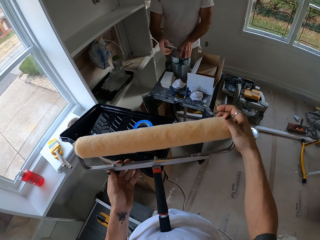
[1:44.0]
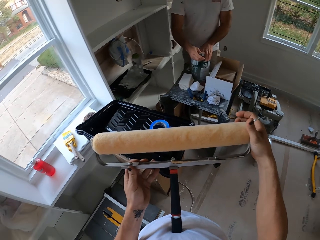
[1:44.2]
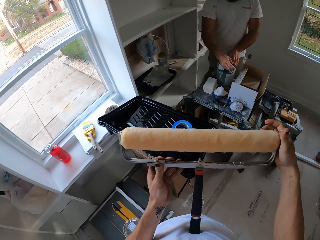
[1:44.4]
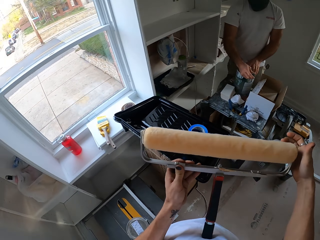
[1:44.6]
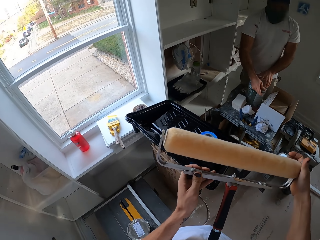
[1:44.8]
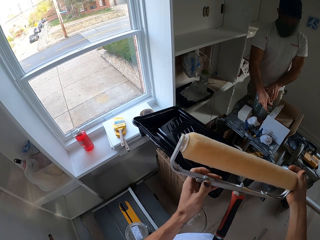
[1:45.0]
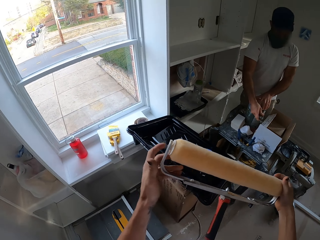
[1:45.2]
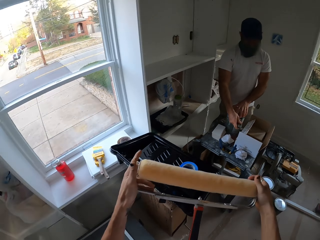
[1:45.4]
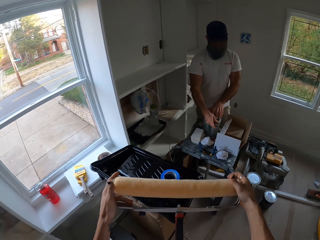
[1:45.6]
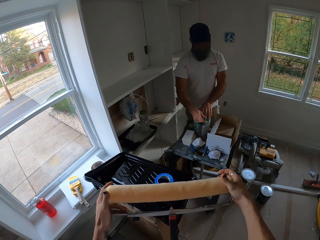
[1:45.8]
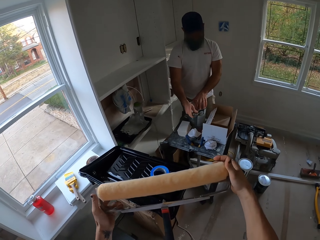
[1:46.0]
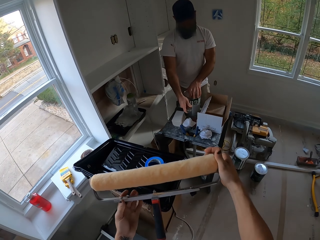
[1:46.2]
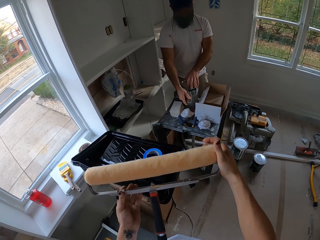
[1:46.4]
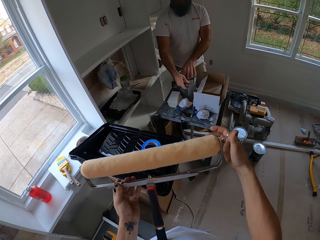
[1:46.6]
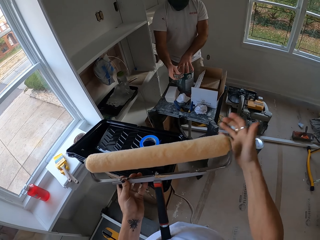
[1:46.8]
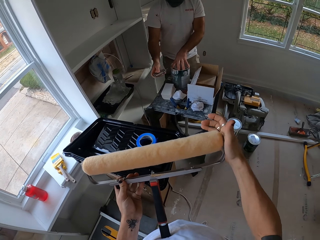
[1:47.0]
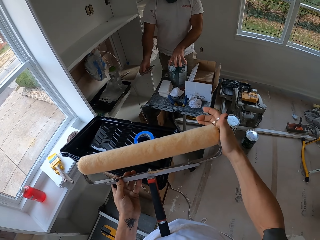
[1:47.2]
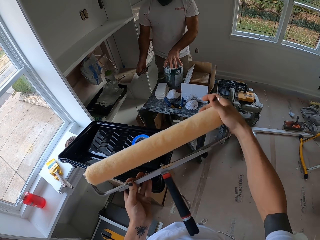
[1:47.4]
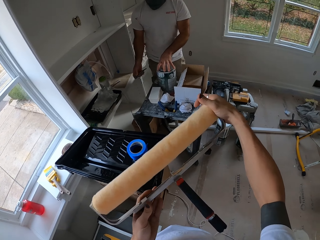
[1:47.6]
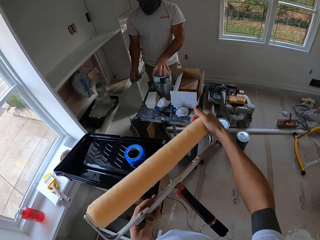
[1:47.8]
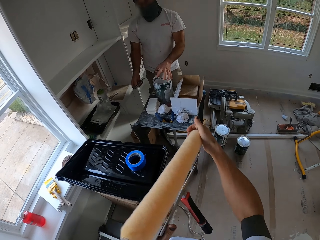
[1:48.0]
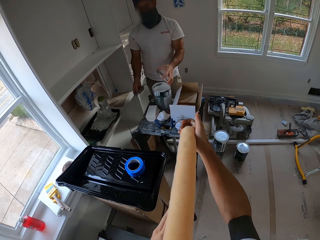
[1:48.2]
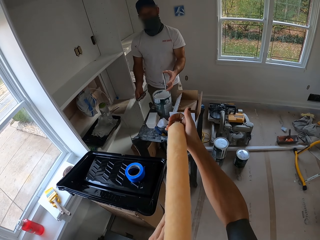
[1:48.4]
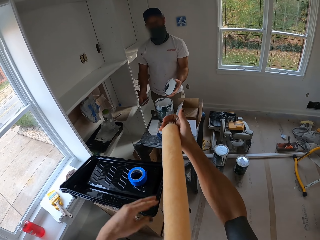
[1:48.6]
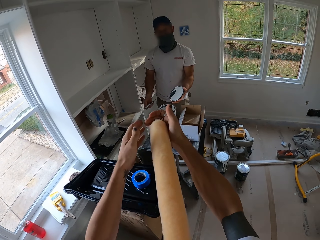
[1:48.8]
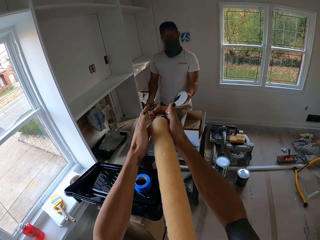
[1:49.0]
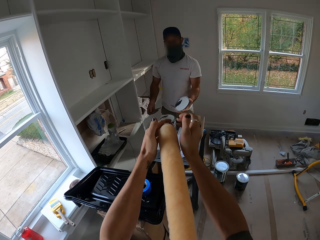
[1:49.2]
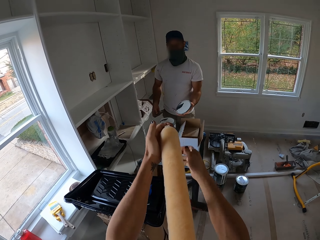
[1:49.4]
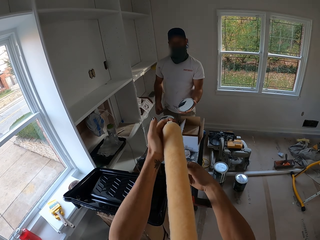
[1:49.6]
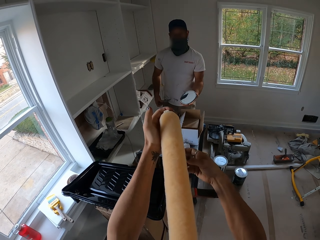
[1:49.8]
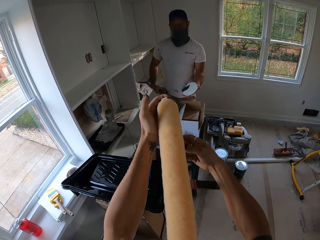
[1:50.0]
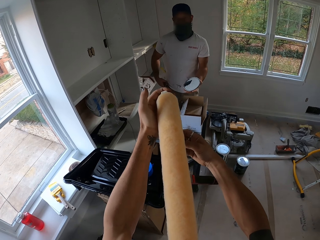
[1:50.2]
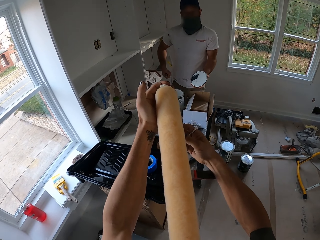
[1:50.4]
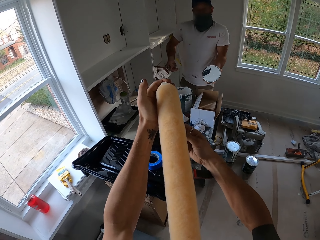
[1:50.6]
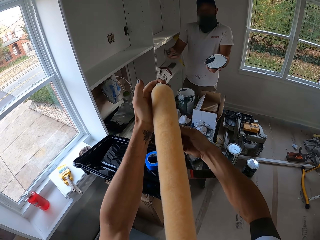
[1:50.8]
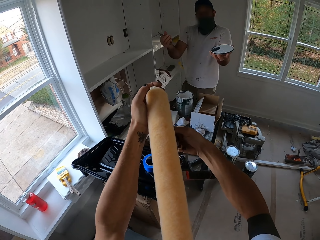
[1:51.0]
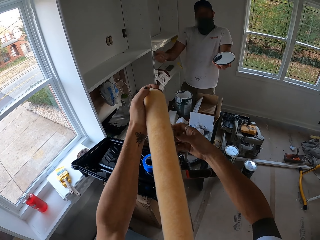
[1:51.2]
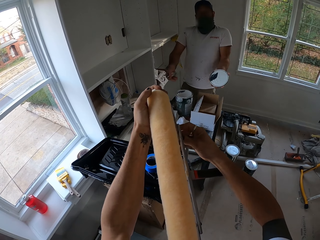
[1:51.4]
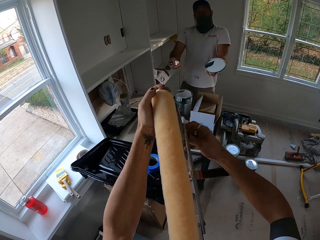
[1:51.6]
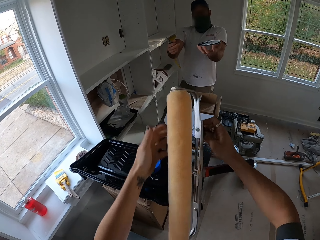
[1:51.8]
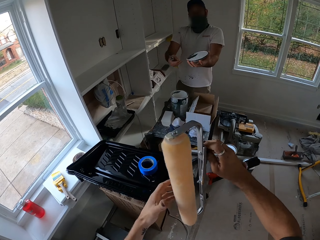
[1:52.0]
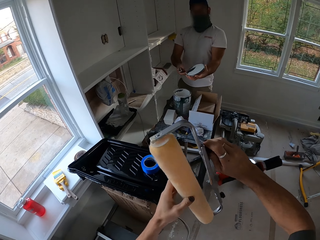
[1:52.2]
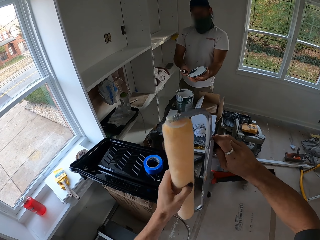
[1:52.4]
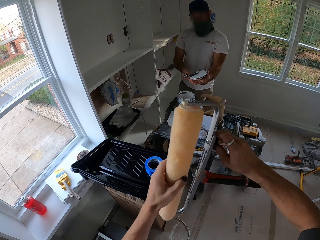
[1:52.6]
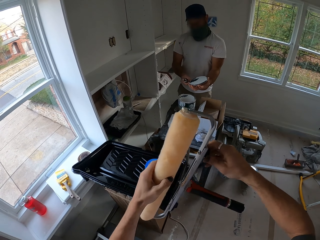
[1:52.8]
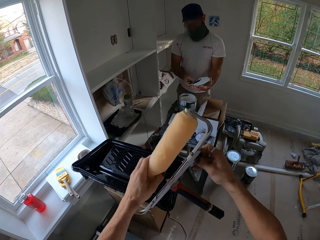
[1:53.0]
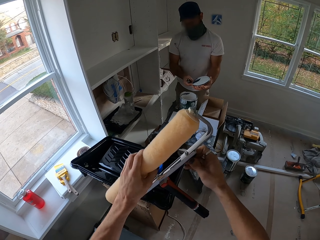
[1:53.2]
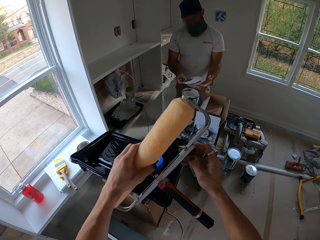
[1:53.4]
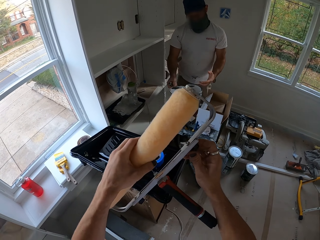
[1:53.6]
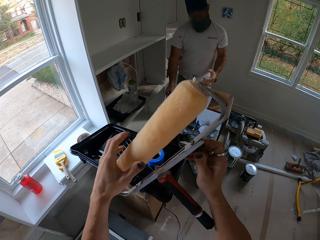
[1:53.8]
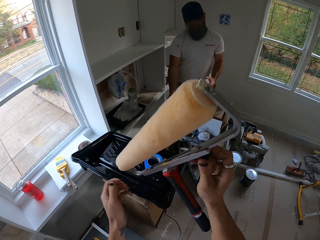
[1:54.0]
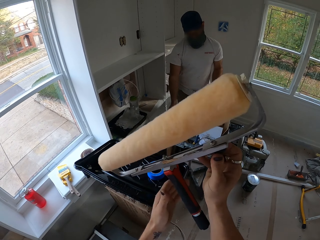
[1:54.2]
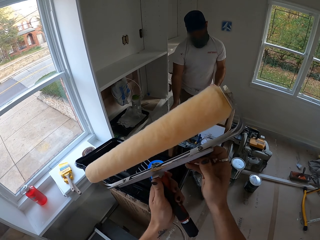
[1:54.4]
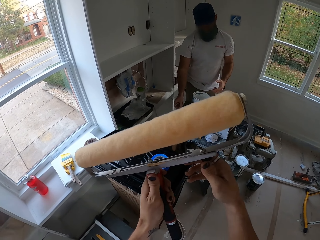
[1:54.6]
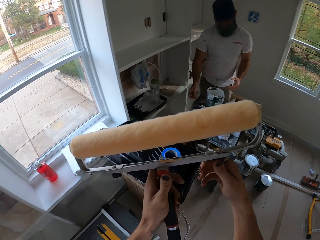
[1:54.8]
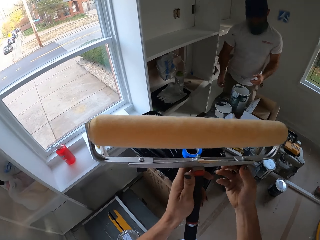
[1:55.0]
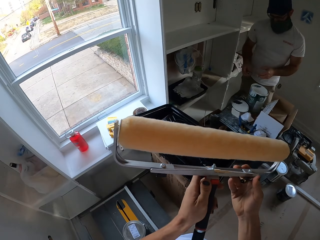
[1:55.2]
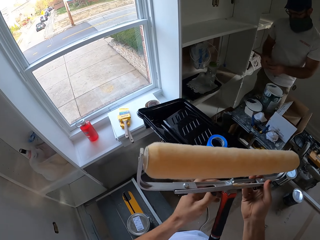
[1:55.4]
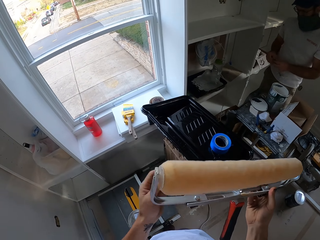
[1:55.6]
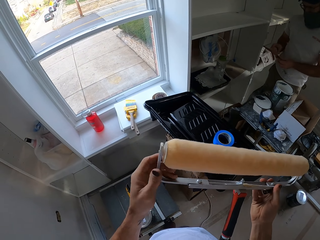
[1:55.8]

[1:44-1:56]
The camera wearer fixes the roller on the handle. A man holds up the can lid. The camera wearer converses with the man. They tighten the roller brush in the holder. The man puts the lid on the table.

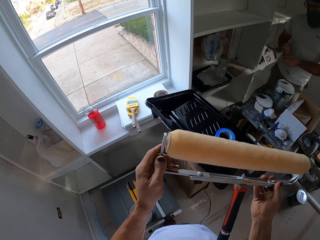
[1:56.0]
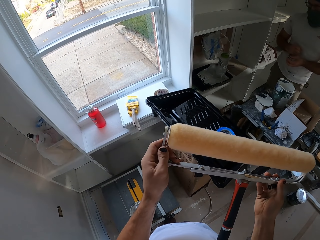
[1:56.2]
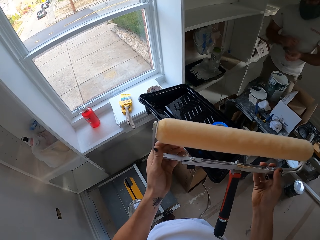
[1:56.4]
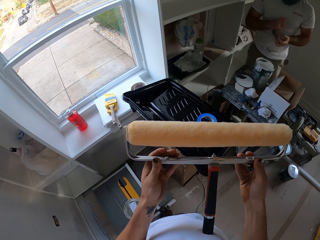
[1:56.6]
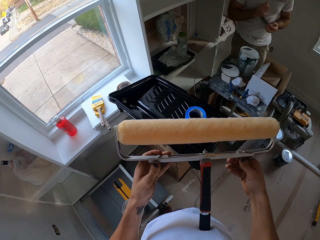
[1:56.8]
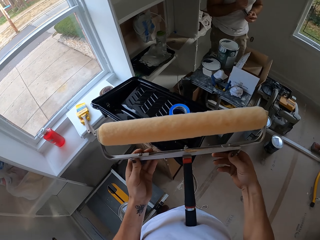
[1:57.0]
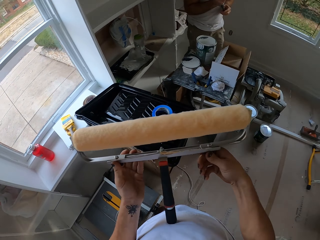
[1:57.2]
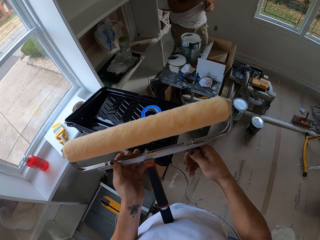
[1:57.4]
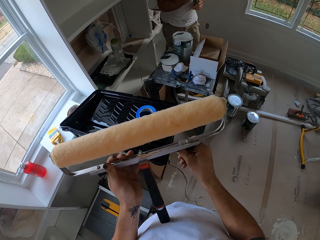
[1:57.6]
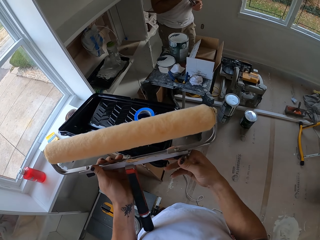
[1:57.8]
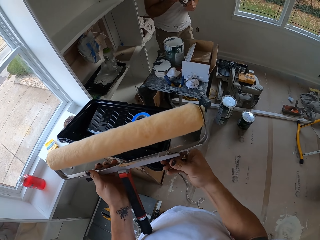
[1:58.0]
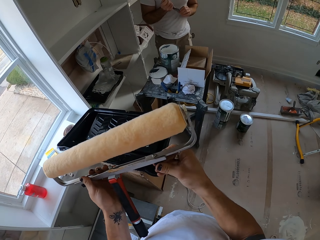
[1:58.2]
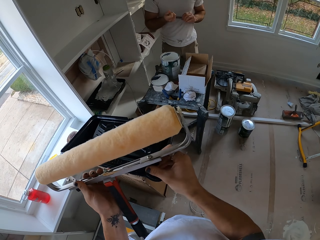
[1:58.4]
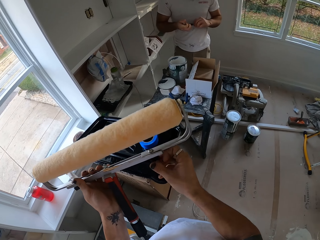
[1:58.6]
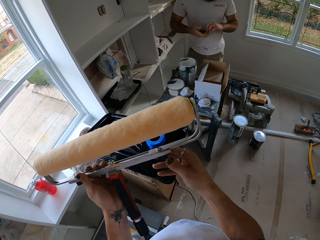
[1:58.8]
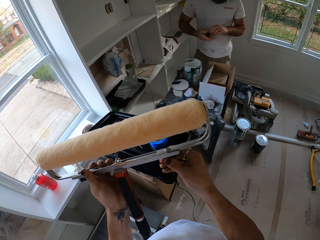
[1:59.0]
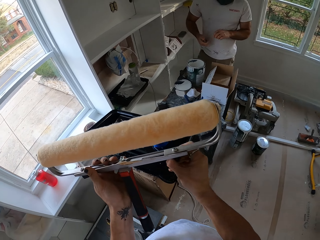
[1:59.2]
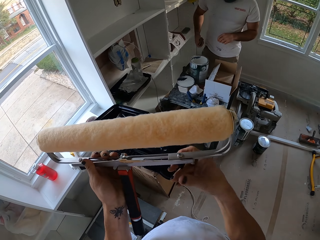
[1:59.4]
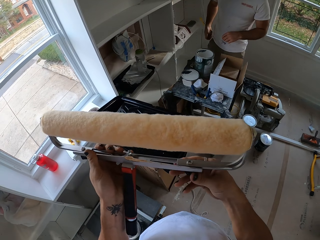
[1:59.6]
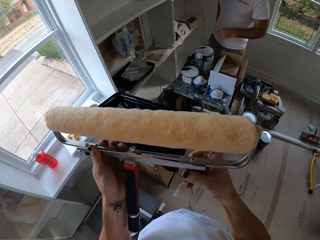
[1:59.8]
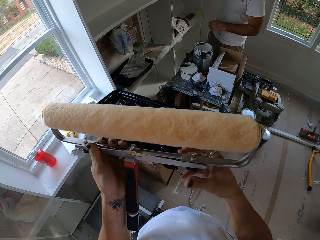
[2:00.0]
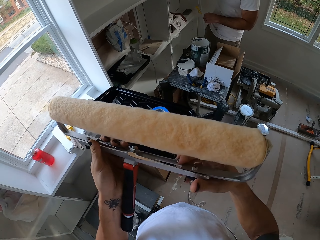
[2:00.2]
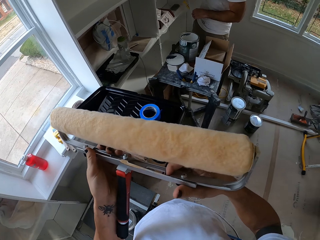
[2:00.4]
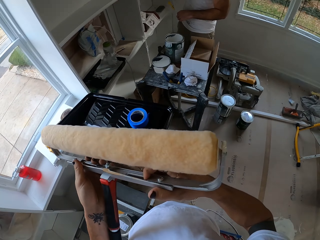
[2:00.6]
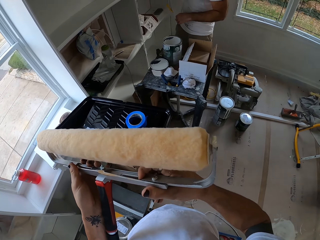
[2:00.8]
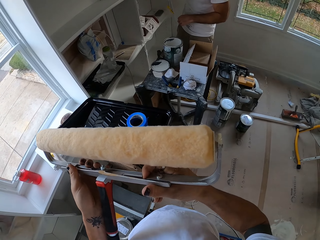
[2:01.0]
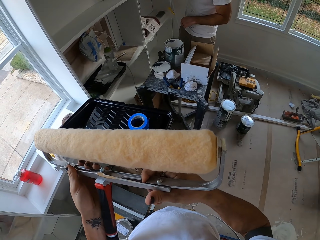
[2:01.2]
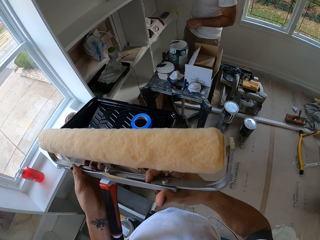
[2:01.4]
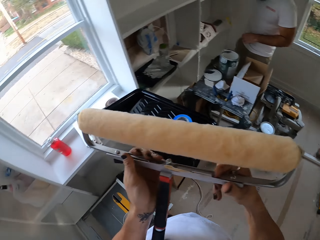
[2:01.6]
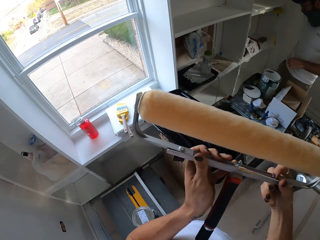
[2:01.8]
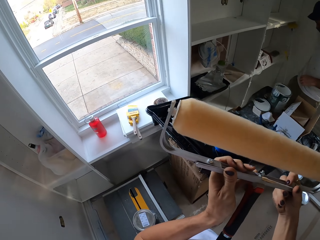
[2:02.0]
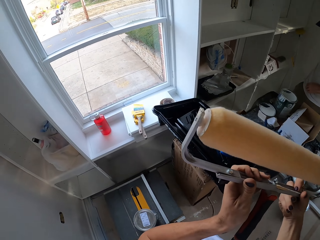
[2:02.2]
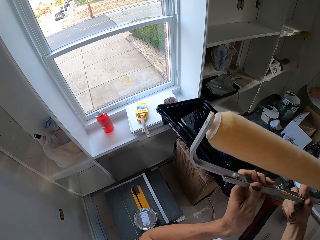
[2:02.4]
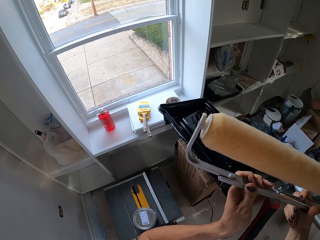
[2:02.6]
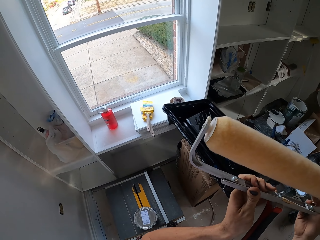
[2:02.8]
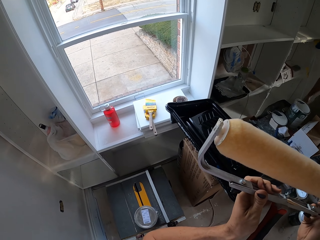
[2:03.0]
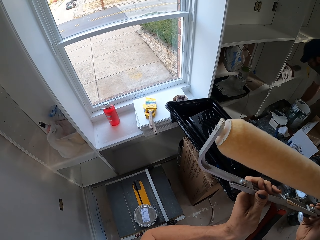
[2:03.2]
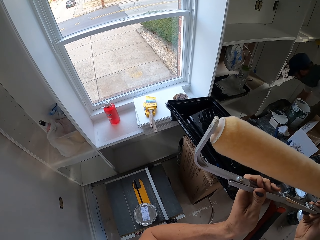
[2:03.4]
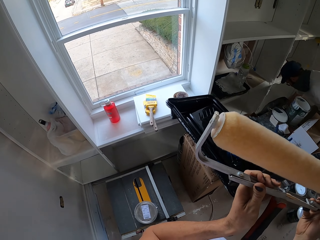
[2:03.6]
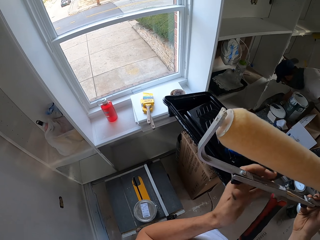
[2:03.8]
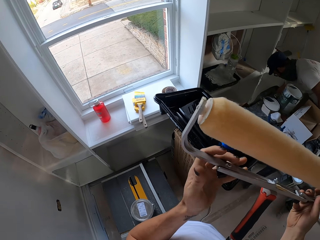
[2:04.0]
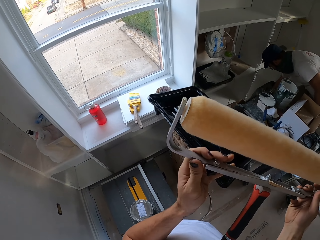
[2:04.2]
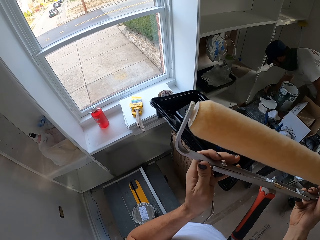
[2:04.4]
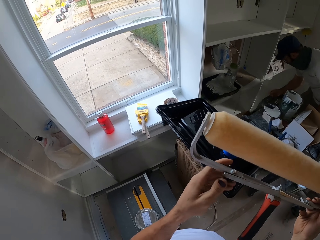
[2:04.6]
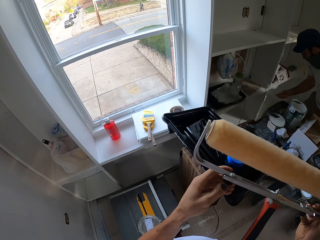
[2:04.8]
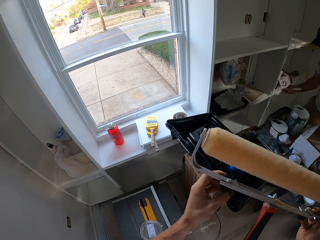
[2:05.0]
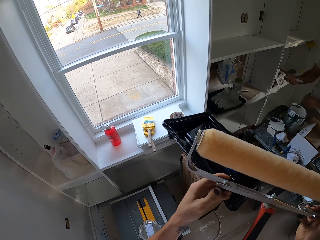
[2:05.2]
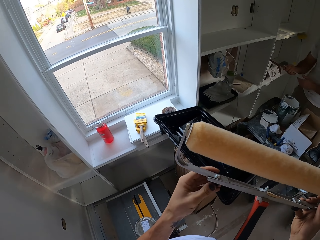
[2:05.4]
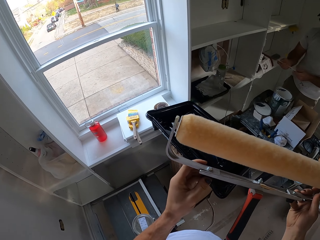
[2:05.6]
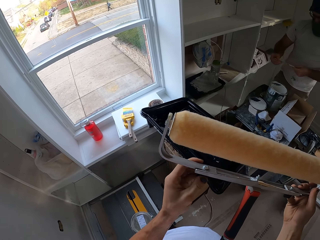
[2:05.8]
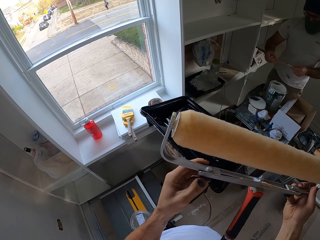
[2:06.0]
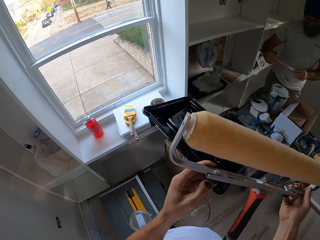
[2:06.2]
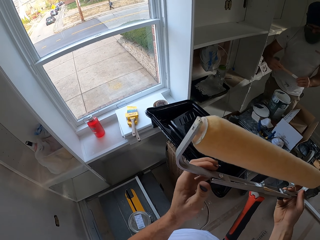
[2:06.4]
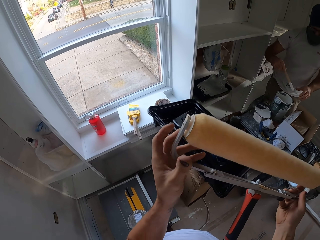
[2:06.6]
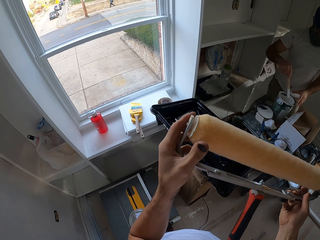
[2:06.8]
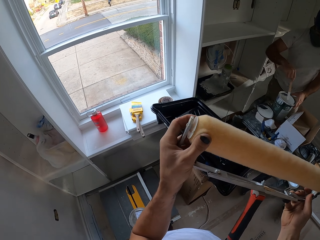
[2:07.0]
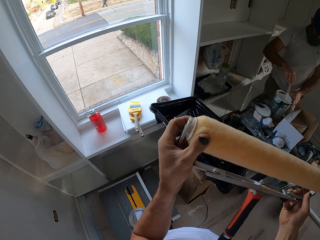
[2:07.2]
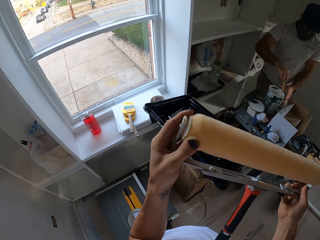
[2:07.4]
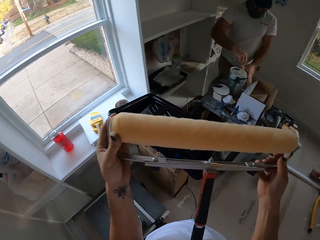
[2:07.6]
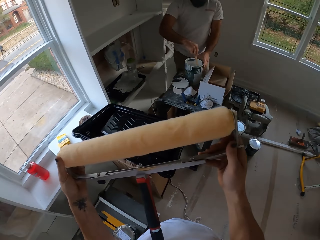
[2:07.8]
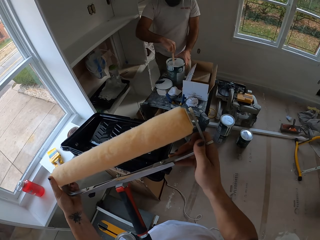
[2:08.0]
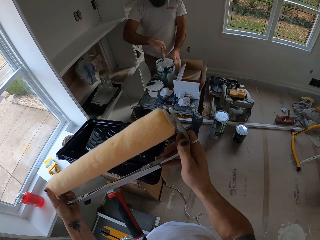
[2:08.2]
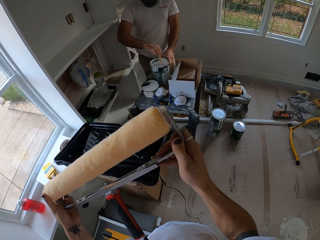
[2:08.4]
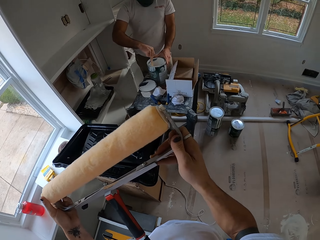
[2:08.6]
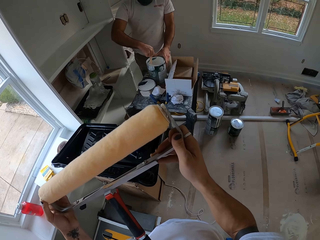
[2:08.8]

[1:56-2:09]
A man looks around the house. The camera wearer tightens the handle. The man folds something and places something in the pocket. The man looks around the house, bends down and picks up a wood or stick on the floor. The man checks the wood. The camera wearer fixes the roller on the handle. The man stirs the paint in the can with the stick.
